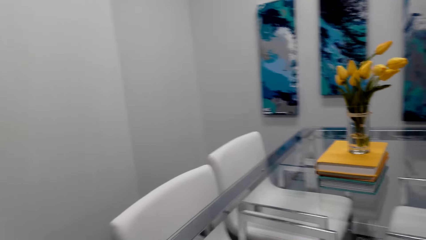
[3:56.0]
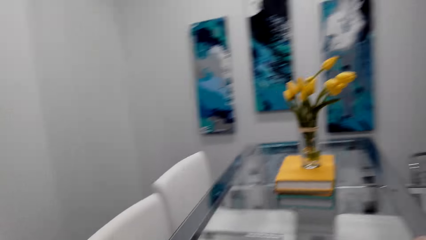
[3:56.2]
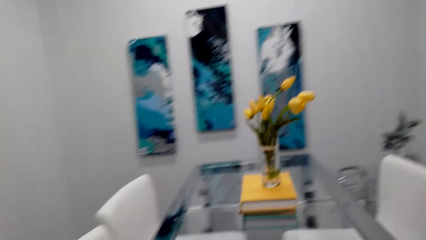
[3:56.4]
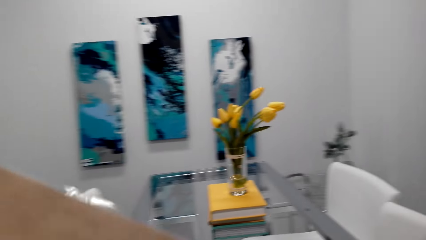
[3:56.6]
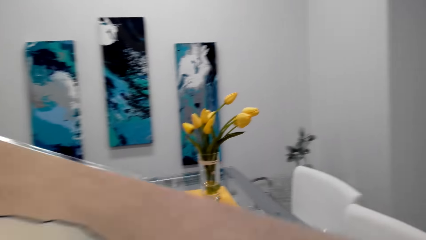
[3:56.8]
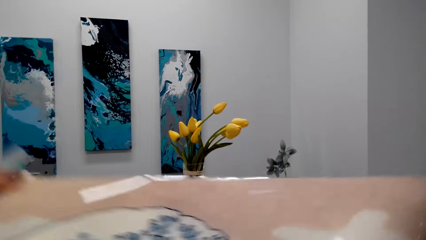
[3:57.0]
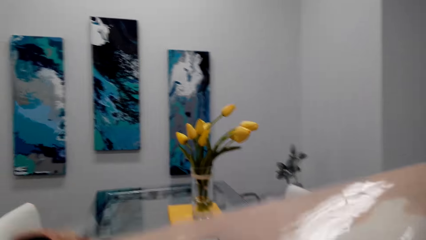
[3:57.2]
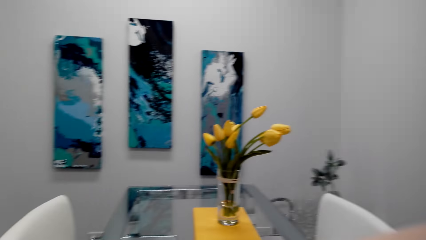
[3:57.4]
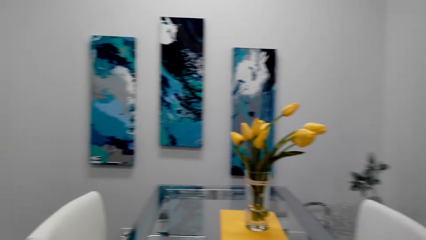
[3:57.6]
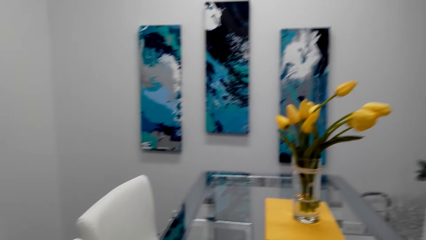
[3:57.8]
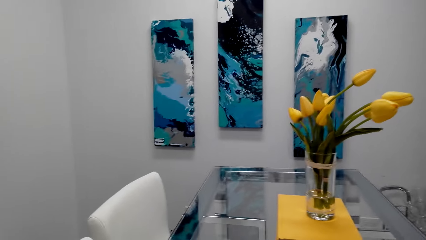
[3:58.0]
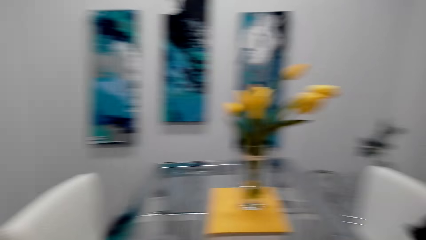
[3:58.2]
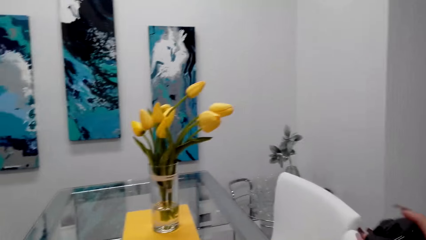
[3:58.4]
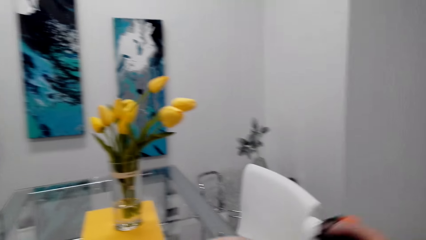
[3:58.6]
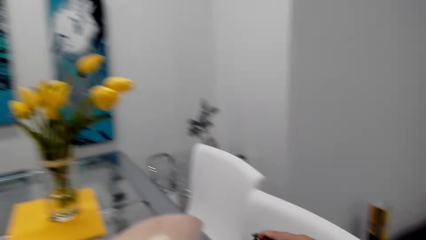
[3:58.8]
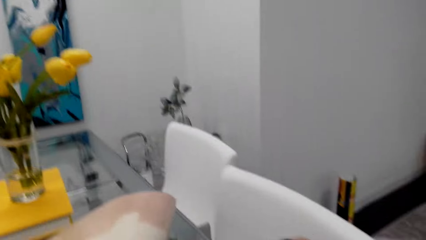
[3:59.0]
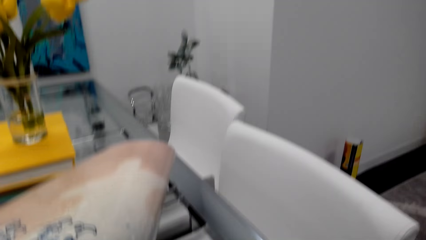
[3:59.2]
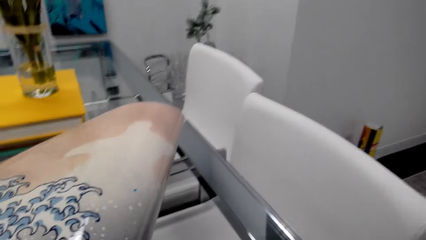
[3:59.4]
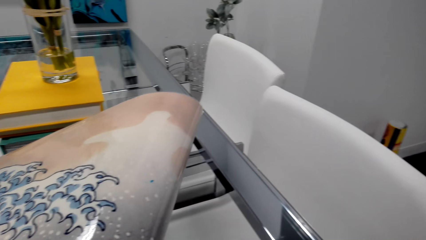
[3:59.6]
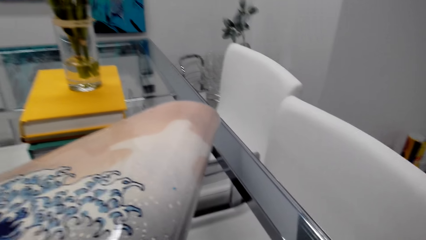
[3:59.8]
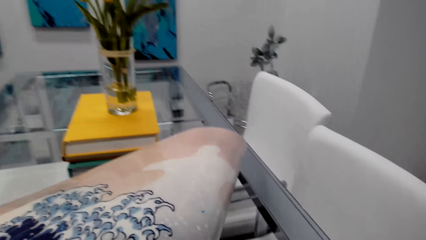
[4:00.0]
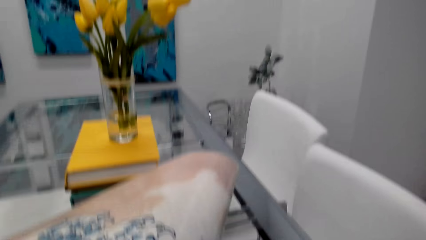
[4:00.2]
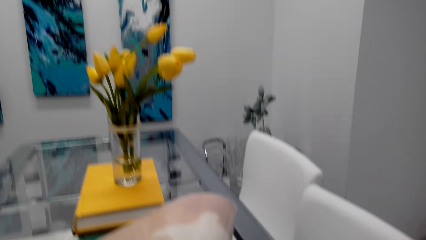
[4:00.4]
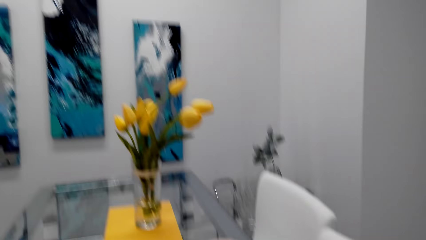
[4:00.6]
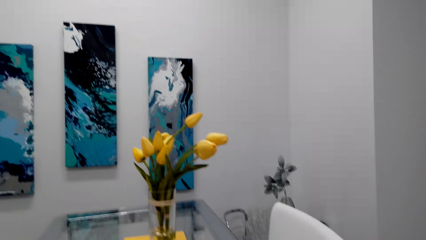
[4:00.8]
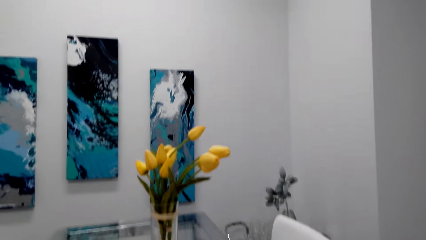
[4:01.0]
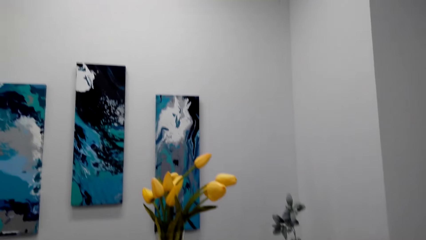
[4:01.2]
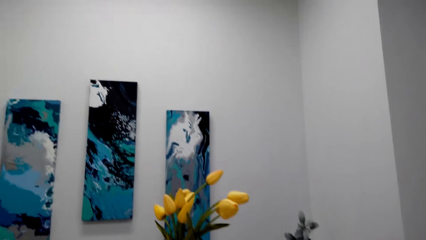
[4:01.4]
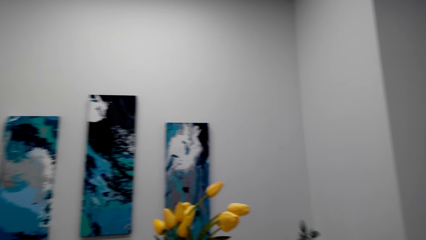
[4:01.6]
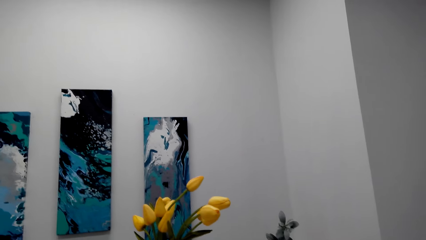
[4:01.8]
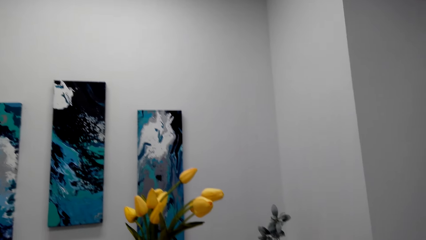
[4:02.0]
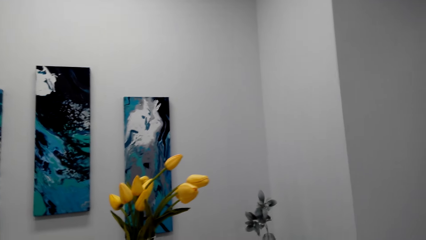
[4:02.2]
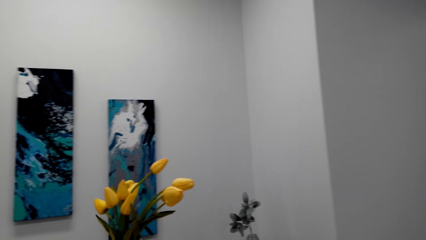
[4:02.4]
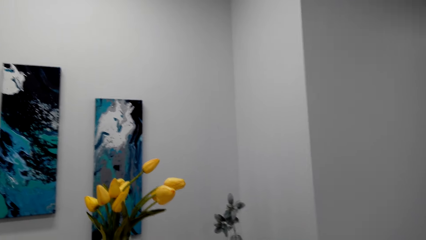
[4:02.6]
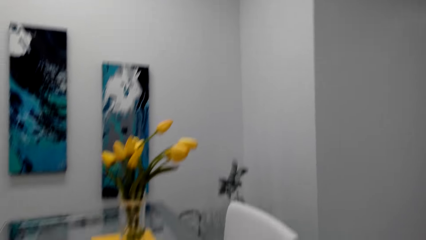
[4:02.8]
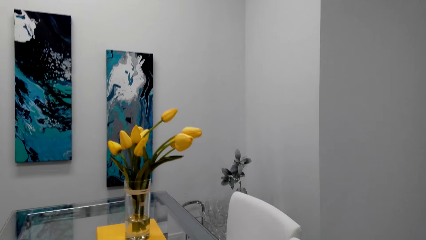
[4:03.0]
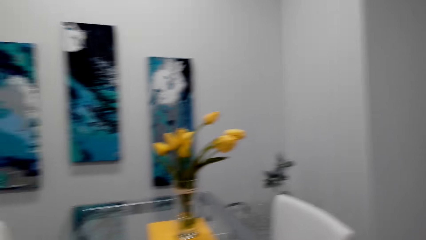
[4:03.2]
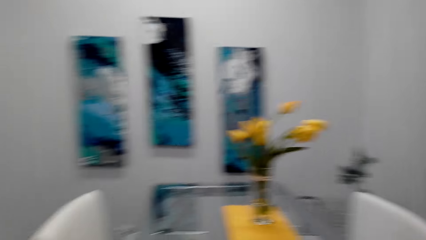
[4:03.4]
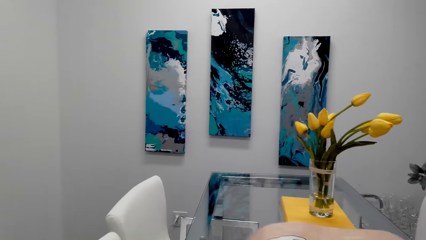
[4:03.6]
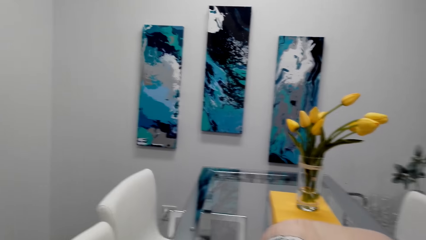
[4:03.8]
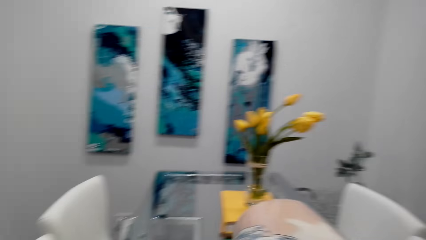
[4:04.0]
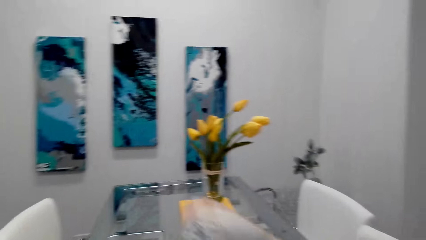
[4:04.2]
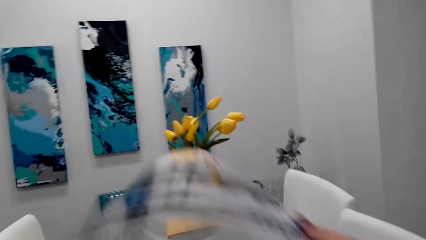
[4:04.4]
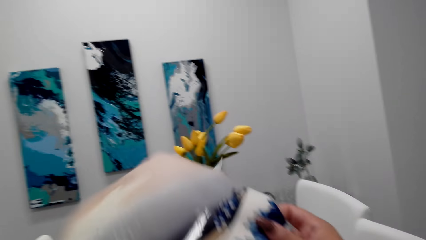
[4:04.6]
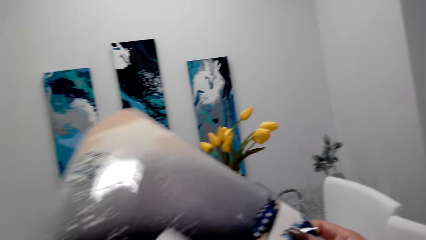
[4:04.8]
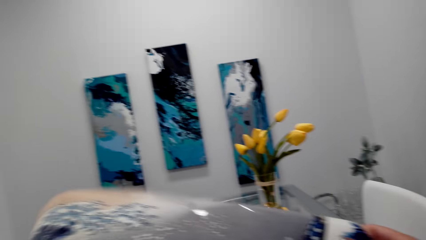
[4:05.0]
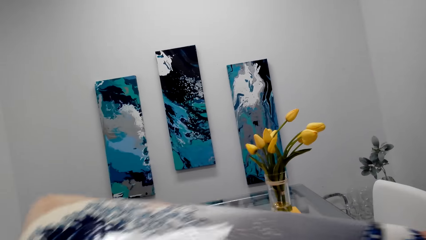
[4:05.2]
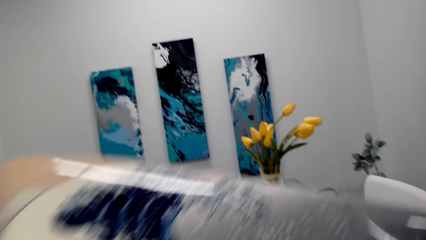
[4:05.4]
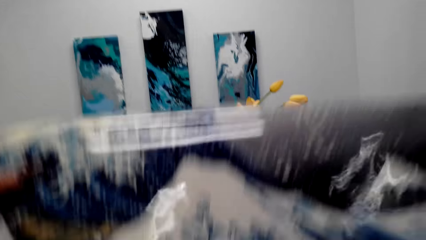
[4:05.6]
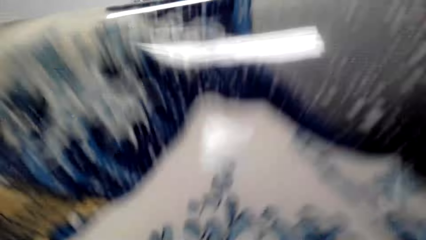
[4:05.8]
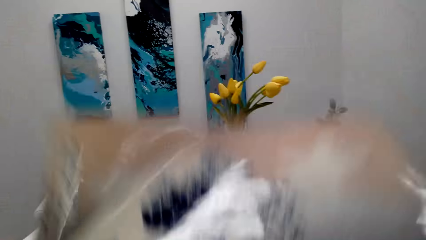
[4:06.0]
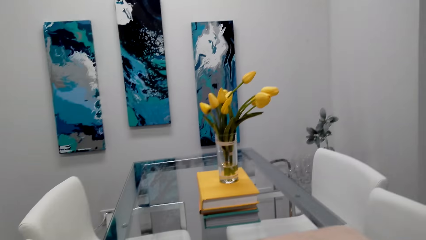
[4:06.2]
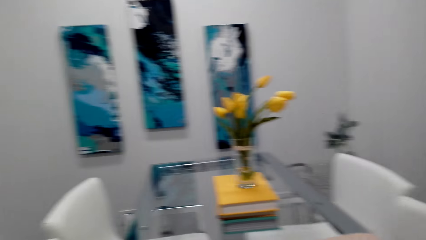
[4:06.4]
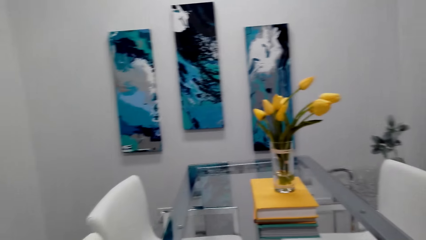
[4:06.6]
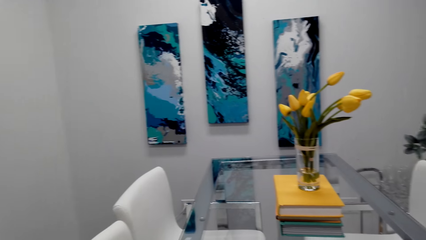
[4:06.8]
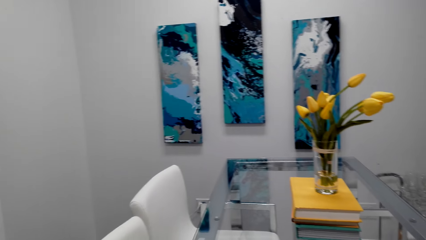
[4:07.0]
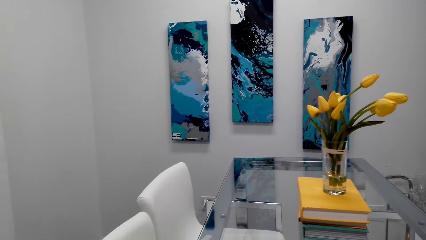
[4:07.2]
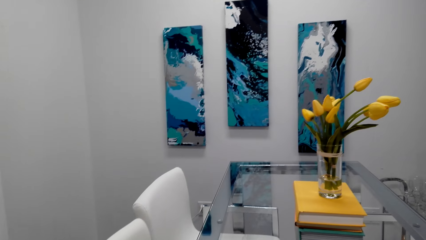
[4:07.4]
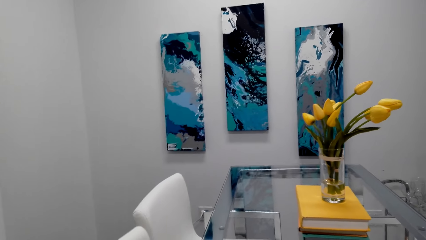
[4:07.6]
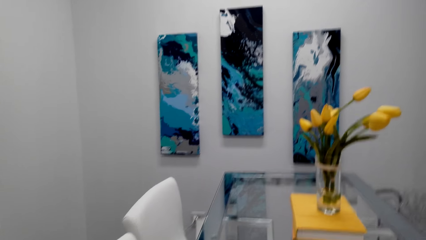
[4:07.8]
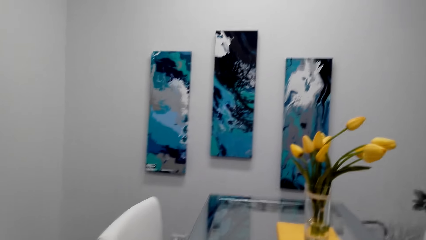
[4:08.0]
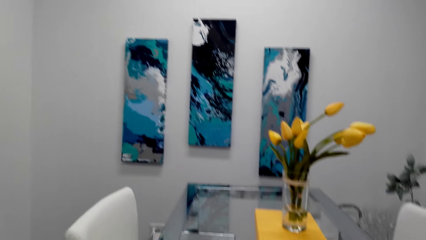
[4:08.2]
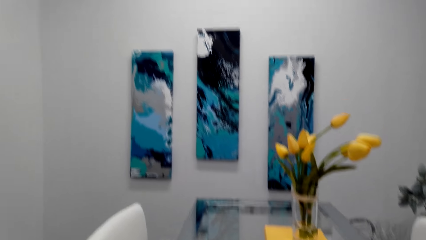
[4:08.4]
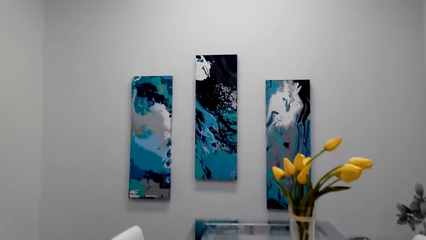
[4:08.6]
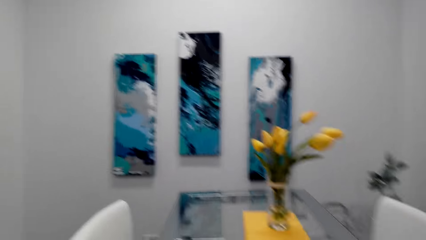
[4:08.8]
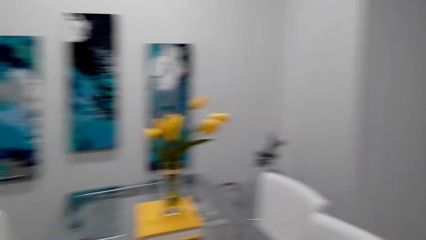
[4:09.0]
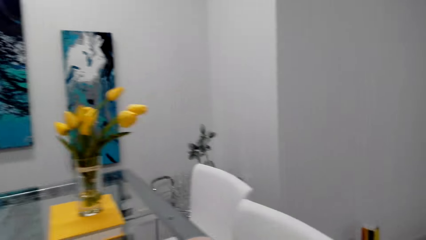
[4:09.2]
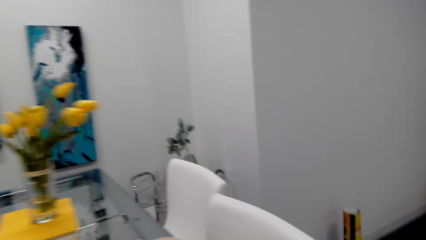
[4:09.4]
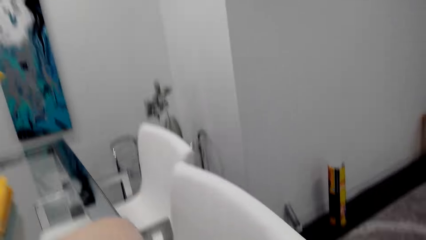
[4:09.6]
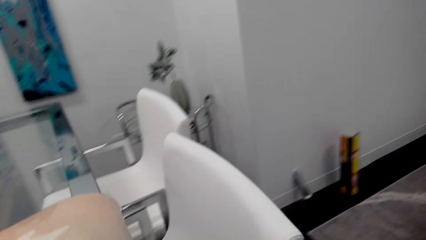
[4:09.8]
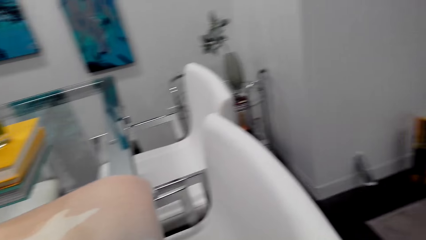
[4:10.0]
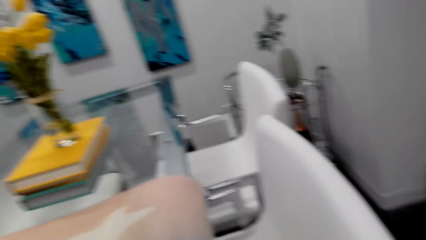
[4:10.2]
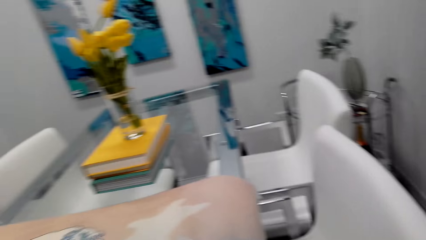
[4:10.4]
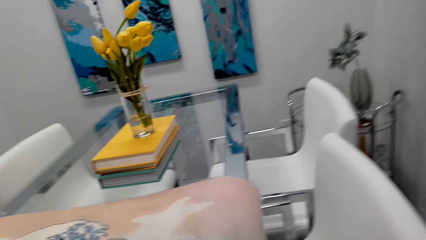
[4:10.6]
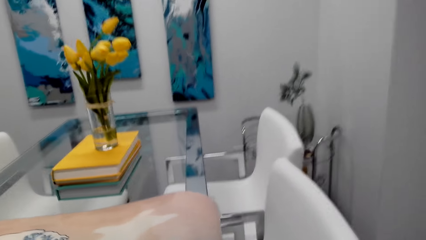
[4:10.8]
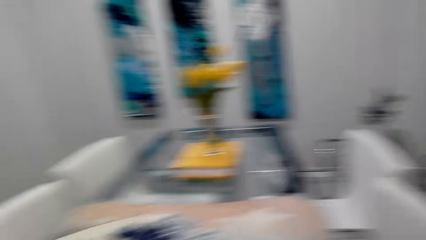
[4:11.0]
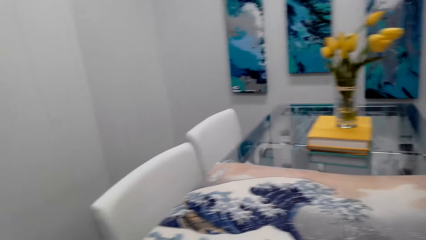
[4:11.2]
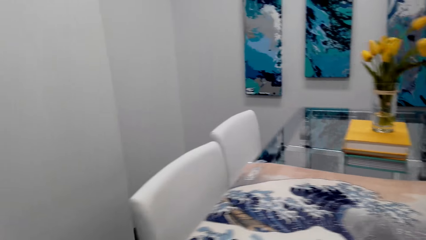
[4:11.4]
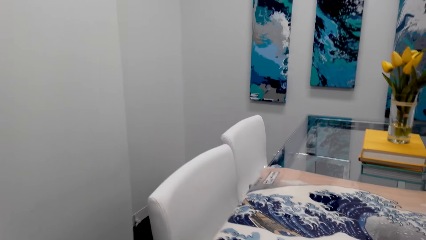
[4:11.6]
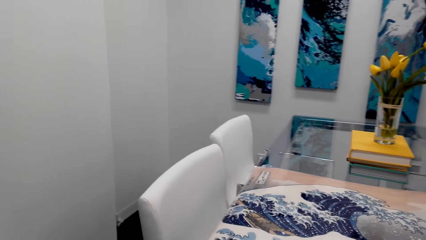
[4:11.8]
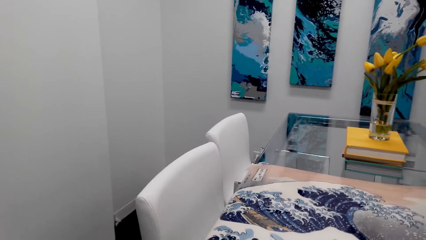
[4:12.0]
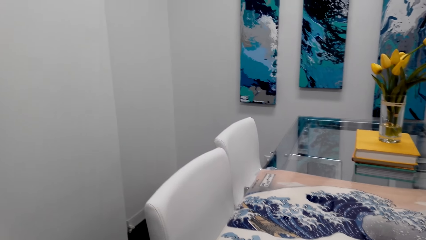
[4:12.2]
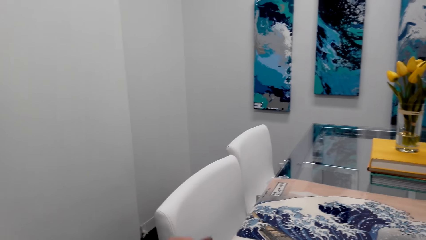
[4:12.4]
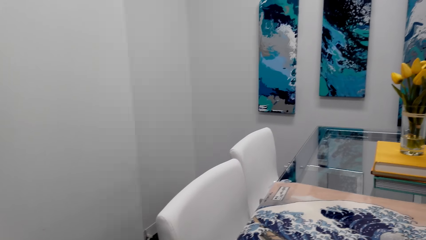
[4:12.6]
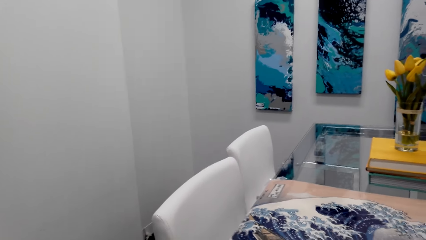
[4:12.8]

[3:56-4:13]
The camera wearer puts the decoration on the table. They adjust the decoration.
